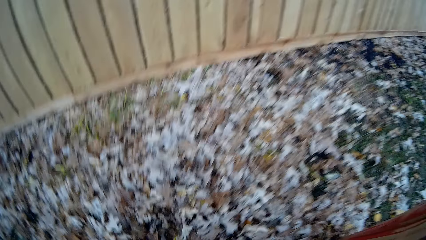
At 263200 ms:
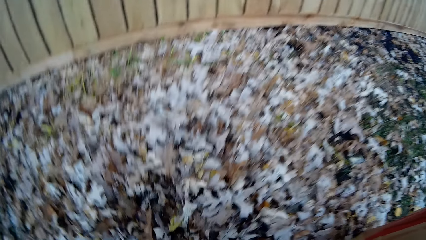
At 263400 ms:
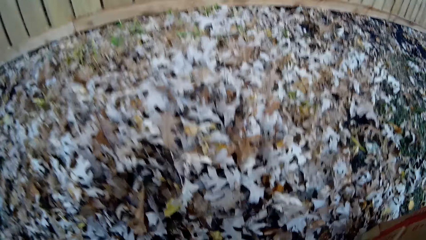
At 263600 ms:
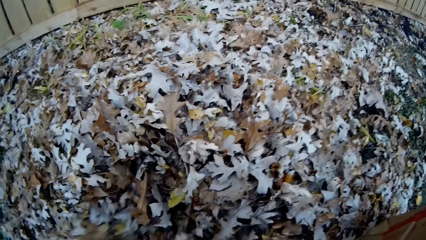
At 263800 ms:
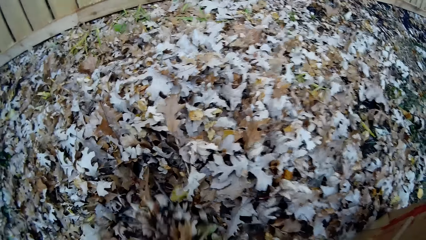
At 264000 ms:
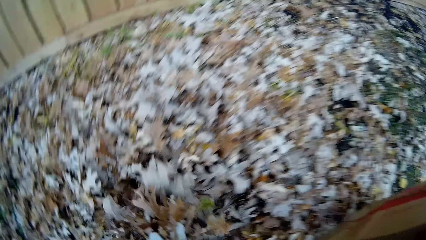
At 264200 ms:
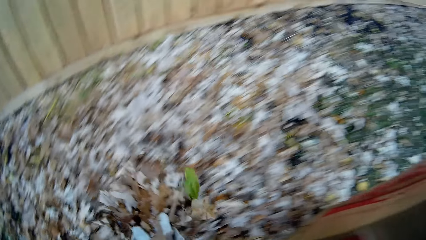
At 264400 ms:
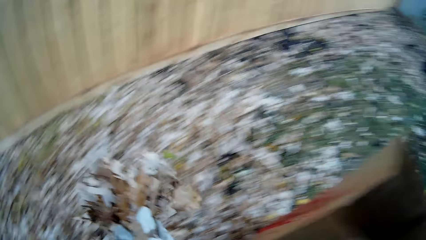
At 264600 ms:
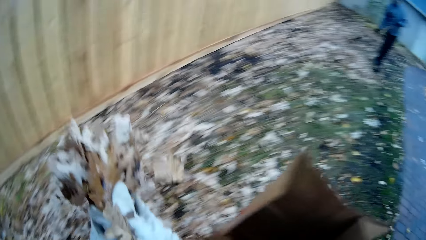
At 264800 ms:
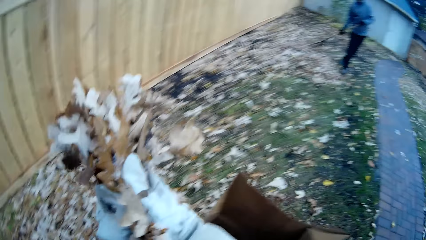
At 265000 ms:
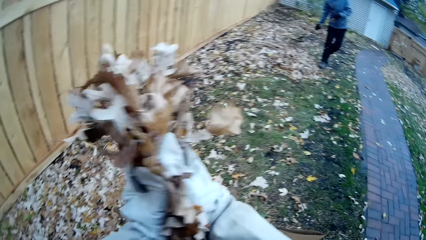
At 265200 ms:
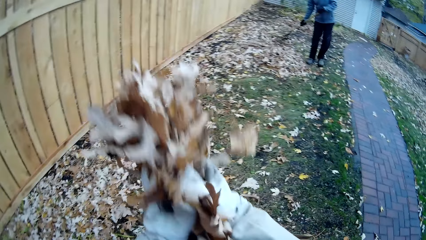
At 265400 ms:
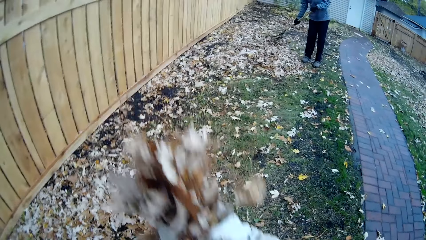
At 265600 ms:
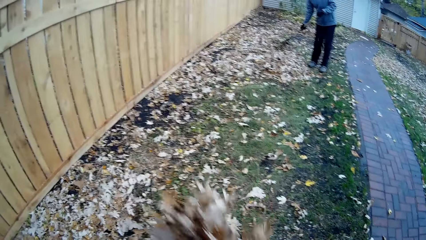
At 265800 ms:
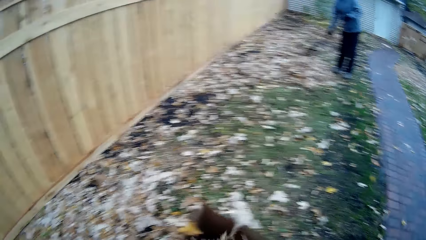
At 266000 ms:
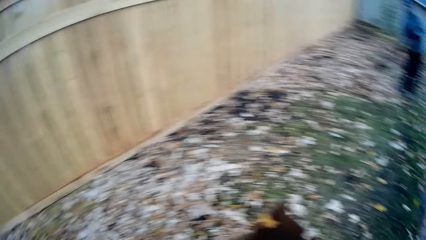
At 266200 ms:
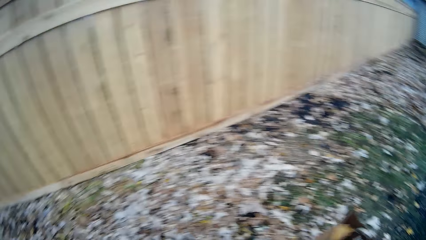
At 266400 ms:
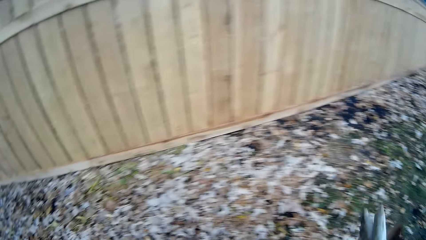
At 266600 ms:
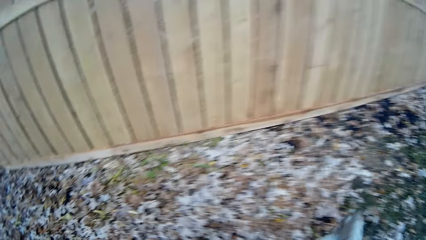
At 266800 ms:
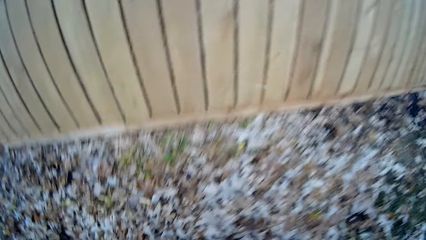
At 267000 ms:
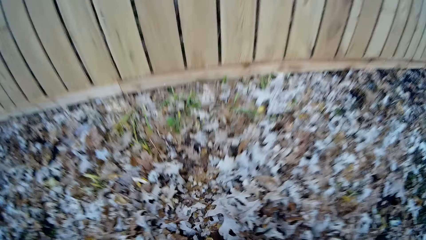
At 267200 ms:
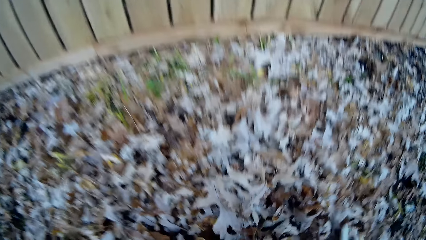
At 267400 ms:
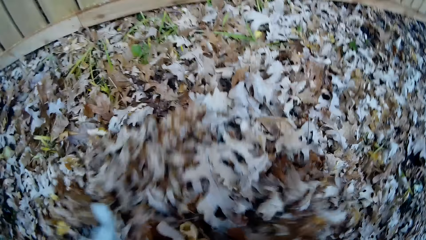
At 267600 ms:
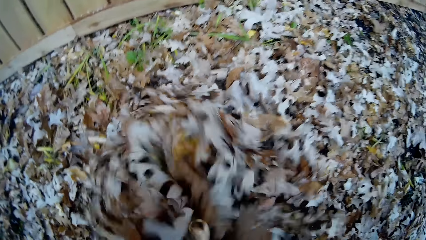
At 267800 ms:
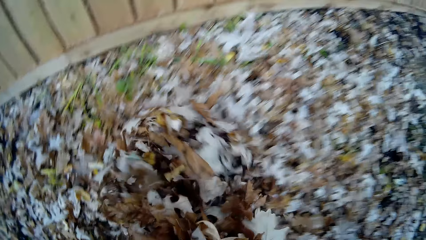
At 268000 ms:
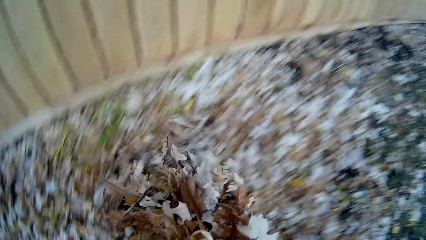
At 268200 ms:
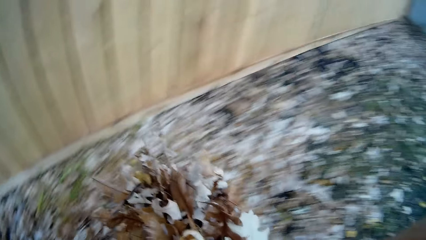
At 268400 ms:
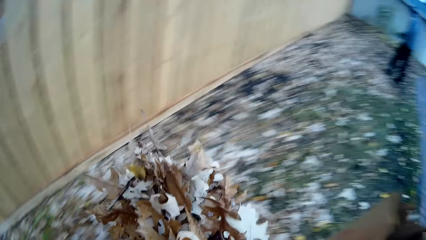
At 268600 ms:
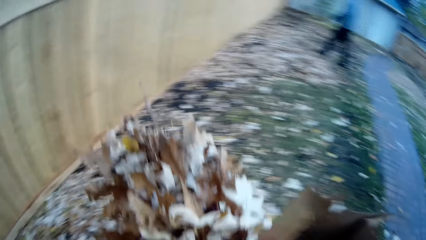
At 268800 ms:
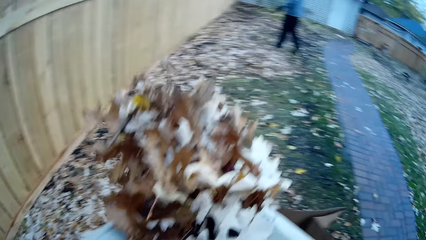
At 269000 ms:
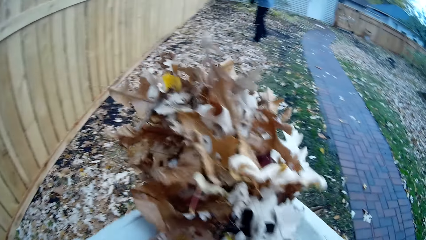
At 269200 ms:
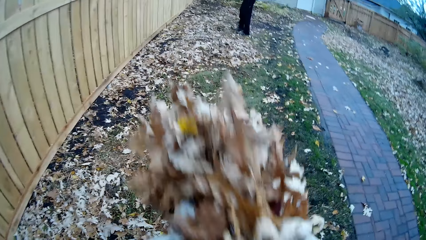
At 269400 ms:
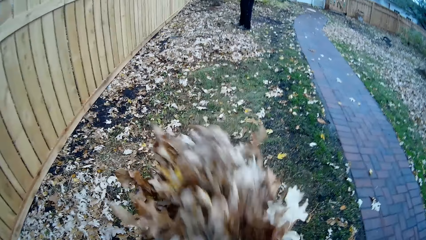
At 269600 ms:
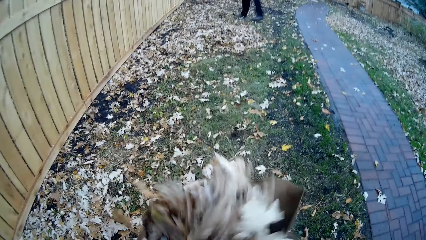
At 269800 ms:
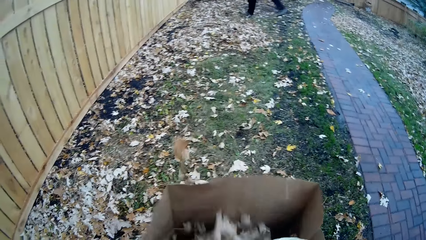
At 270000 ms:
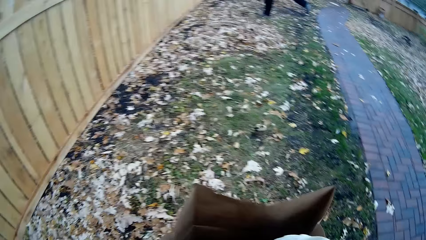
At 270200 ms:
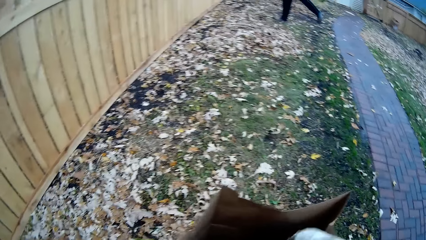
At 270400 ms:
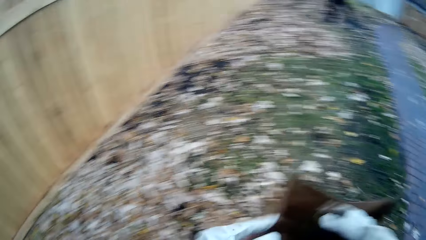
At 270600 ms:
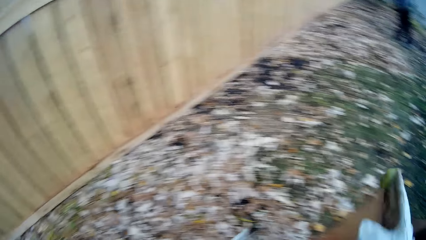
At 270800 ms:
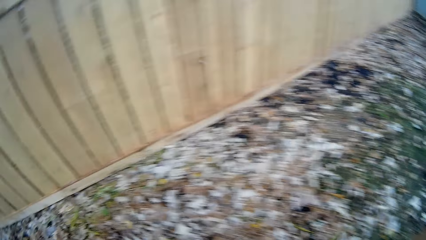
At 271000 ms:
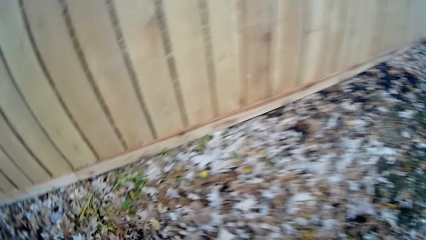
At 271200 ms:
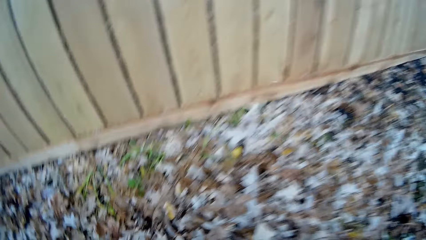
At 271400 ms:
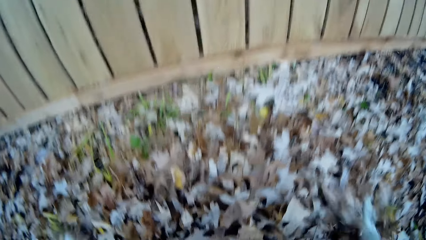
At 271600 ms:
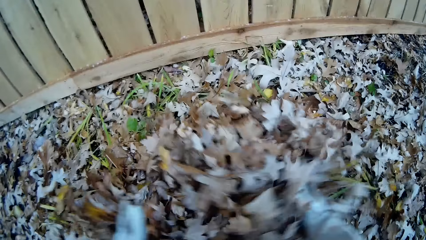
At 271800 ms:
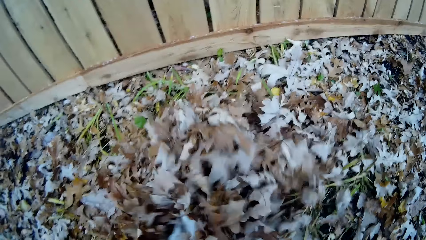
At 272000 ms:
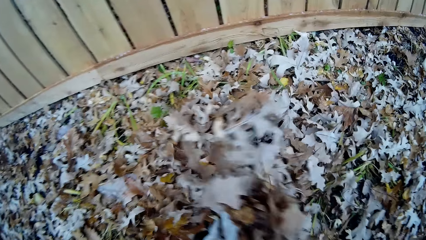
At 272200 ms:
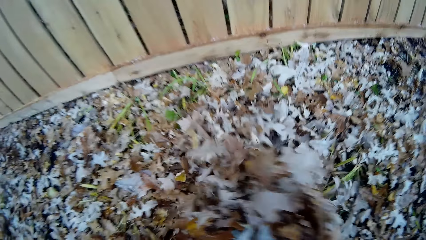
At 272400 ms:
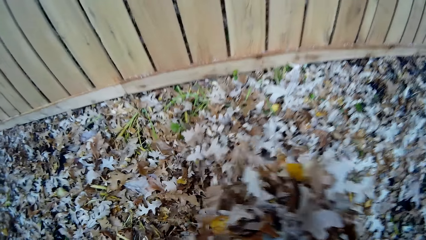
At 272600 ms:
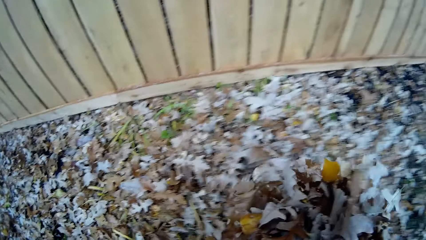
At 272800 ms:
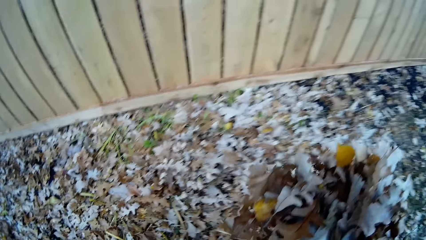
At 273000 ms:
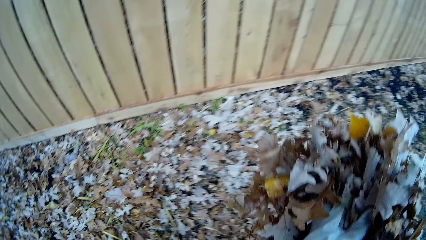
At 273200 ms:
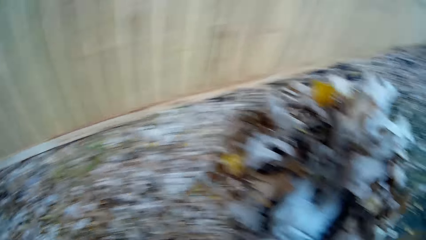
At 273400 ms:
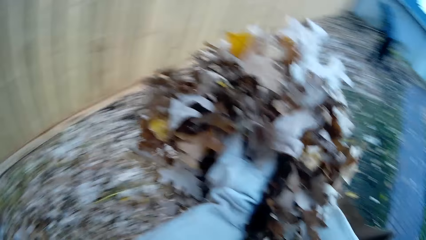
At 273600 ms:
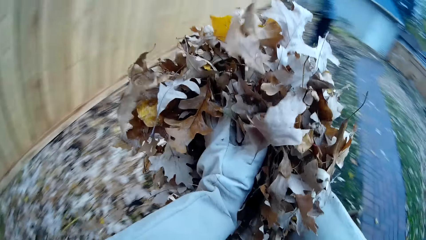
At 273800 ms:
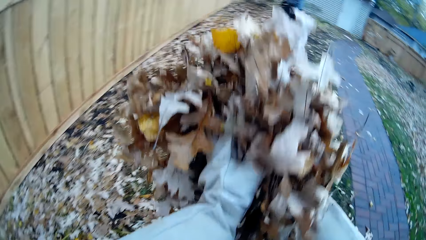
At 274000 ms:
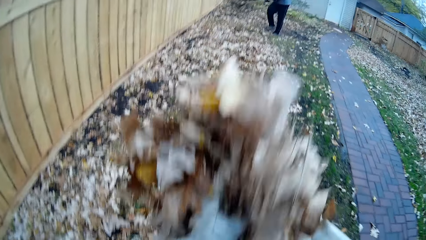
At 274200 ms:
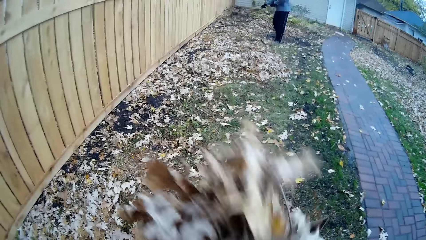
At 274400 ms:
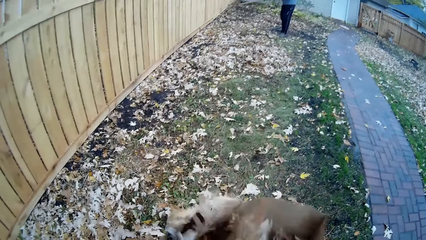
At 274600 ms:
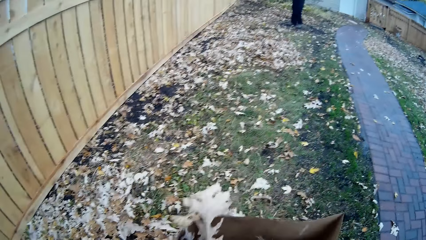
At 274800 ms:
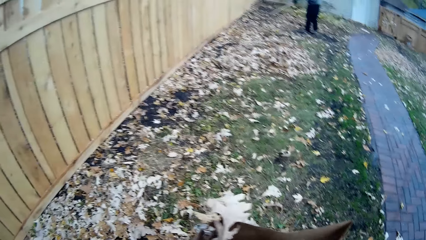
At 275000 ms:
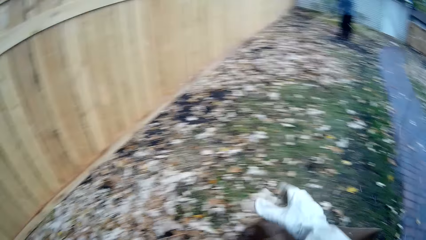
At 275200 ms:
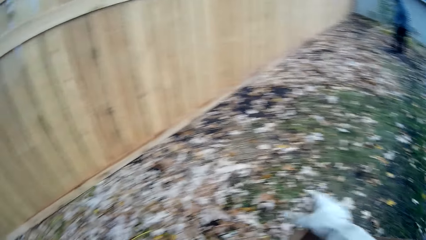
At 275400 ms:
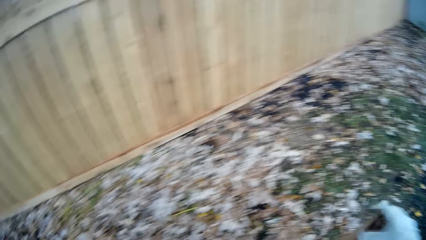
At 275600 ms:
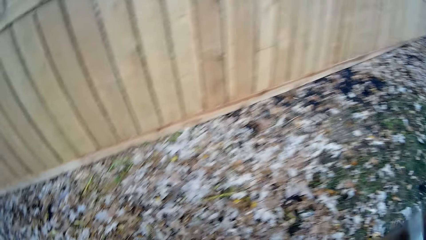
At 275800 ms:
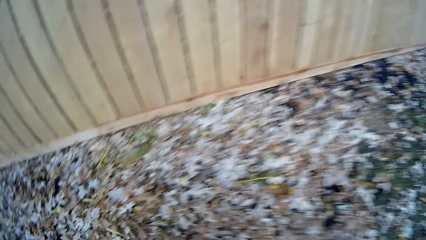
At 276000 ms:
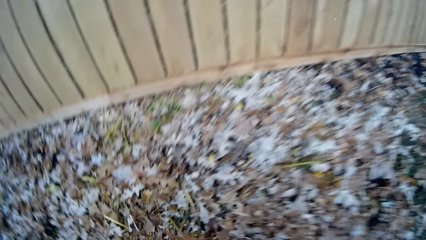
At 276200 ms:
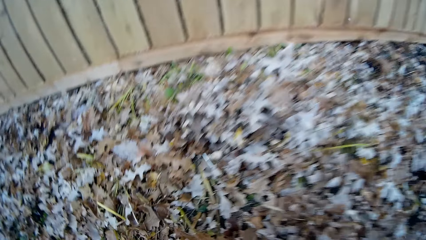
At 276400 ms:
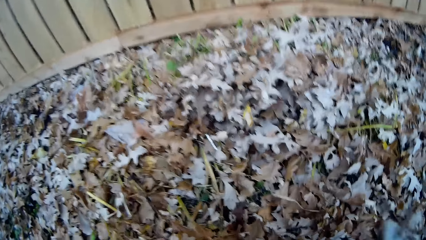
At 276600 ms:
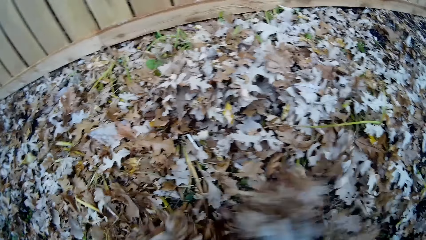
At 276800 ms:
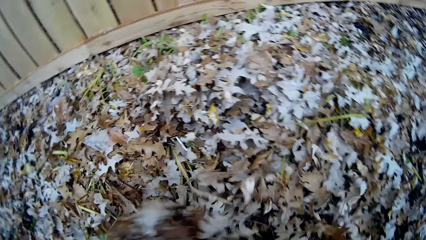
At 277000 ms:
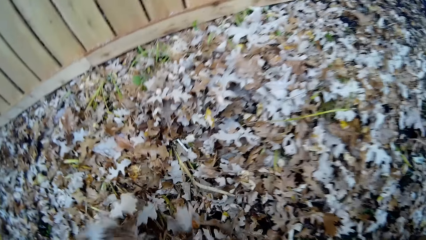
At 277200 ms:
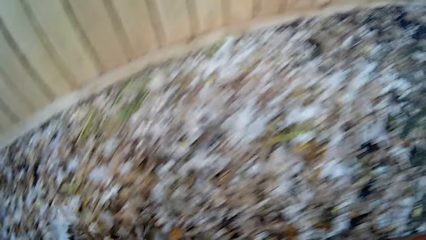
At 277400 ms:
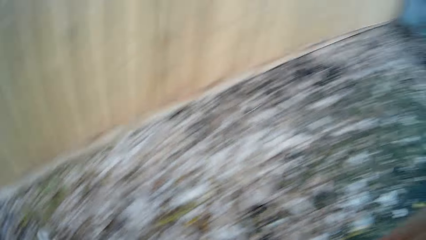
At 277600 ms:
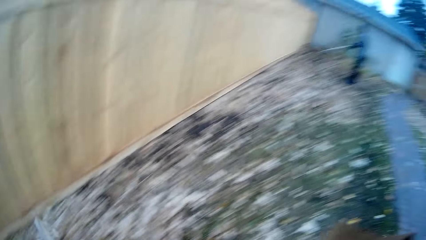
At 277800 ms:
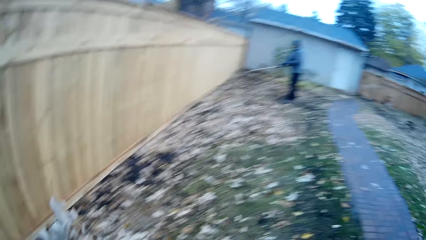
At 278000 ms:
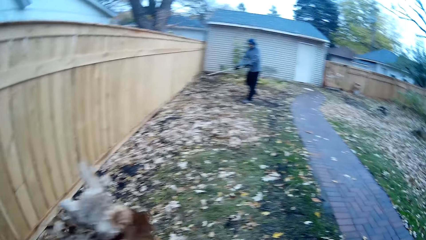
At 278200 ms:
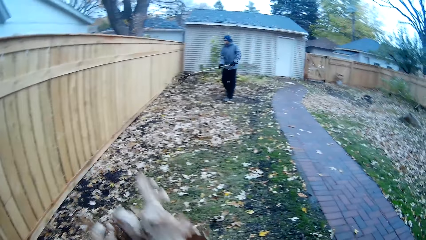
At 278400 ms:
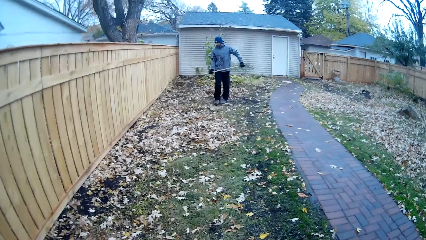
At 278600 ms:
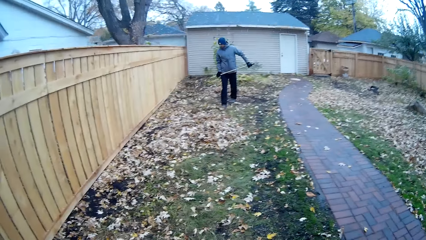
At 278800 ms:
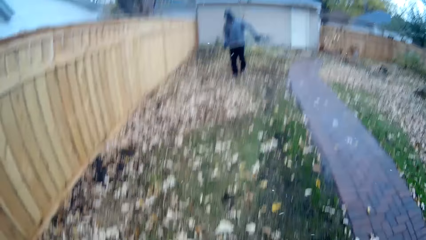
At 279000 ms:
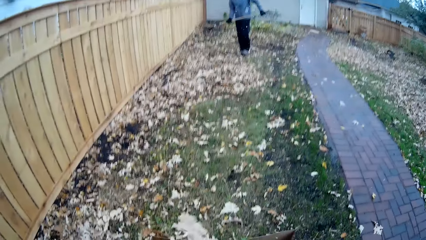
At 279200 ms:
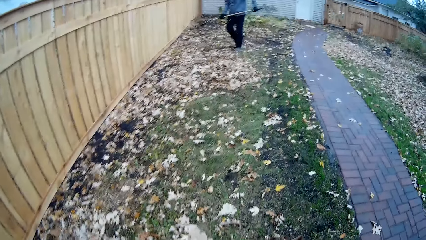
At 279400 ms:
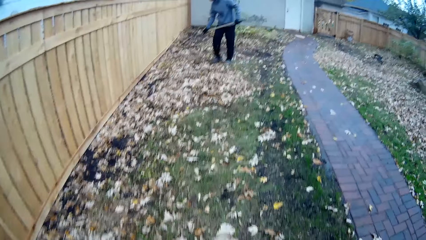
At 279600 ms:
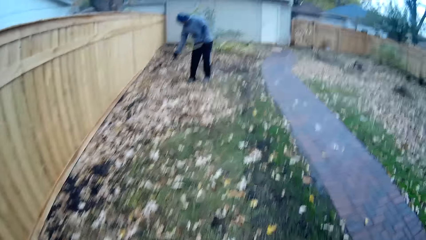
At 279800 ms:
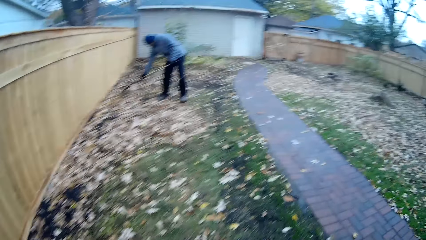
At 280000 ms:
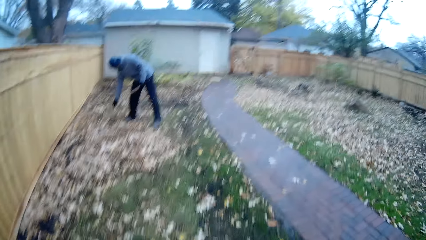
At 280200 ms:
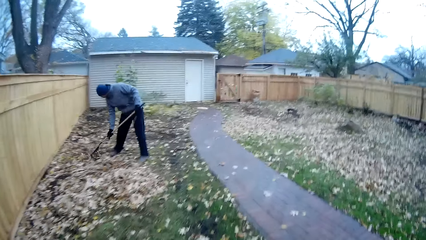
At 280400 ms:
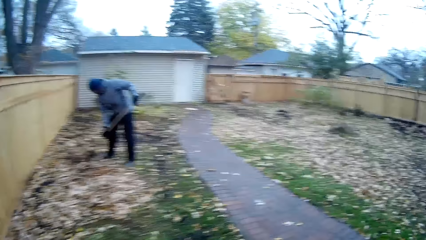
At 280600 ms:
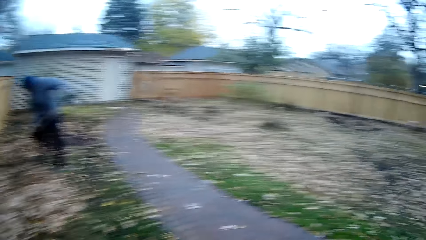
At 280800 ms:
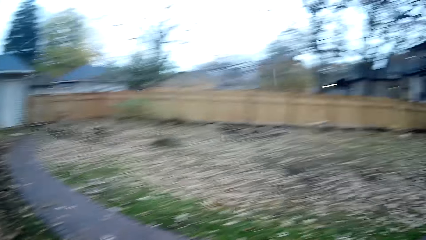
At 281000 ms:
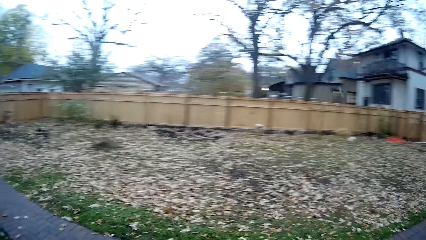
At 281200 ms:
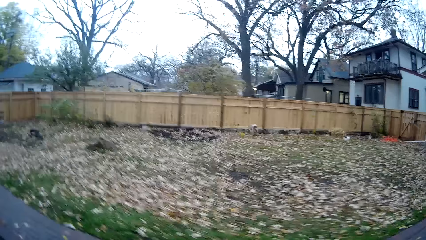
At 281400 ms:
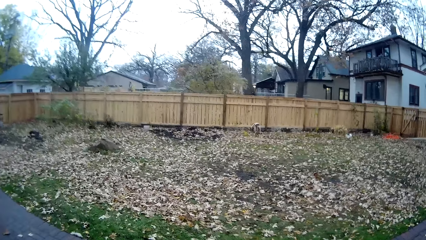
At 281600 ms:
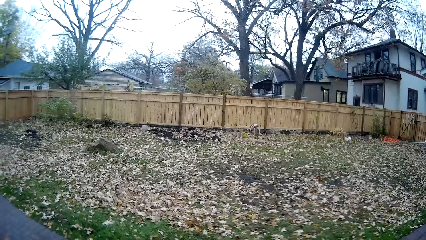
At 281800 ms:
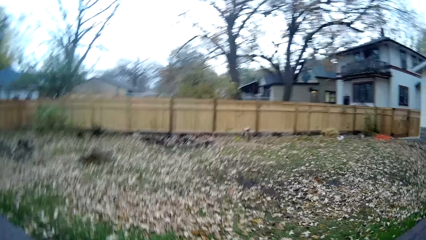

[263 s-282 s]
The camera wearer packs some leaves with his hands. He pours the leaves into the bag. A man rakes some leaves in the lawn. The camera wearer packs some leaves with his hands. He pours the leaves into the bag. The man rakes some leaves in the lawn. The camera wearer packs some leaves with his hands. He pours the leaves into the bag. He packs some leaves with his hands. He pours the leaves into the bag. The man rakes some leaves in the lawn. The camera wearer walks towards a hill of leaves.
